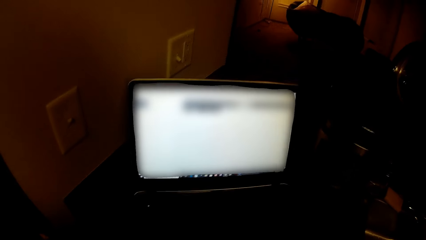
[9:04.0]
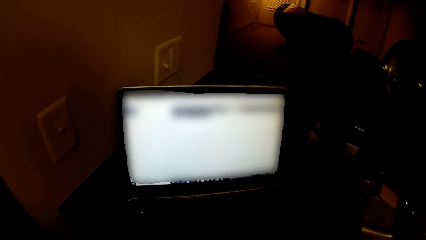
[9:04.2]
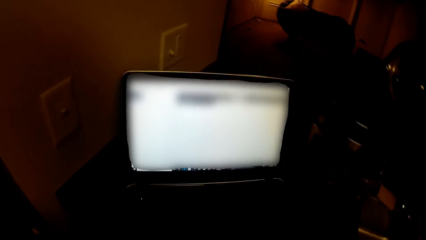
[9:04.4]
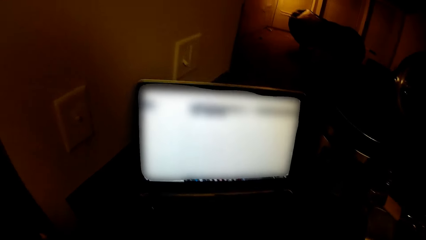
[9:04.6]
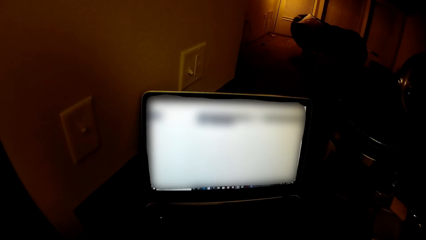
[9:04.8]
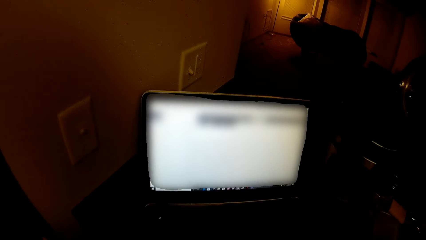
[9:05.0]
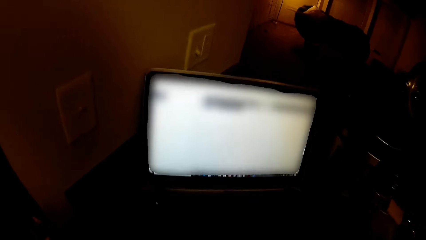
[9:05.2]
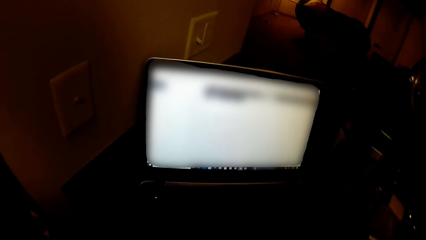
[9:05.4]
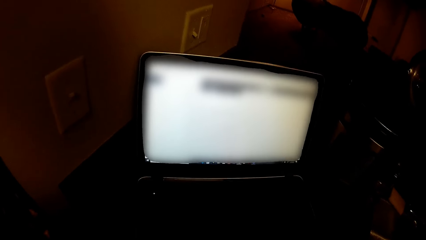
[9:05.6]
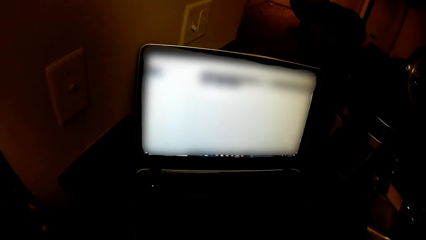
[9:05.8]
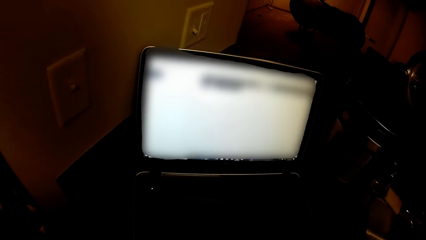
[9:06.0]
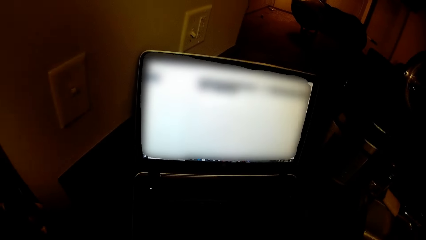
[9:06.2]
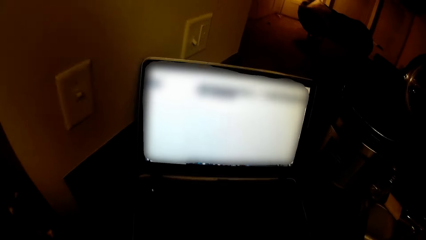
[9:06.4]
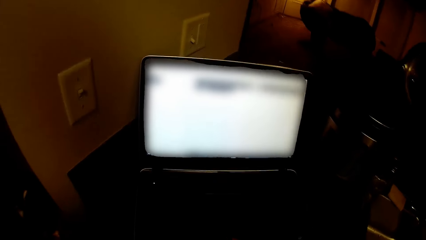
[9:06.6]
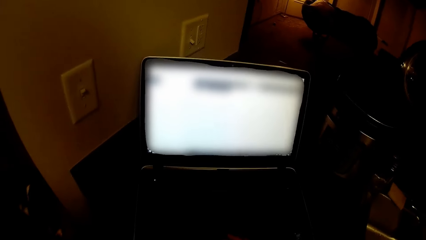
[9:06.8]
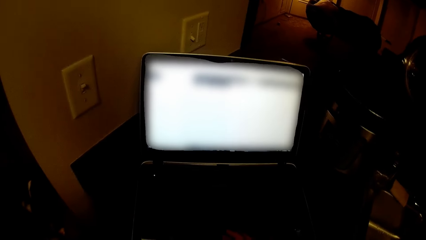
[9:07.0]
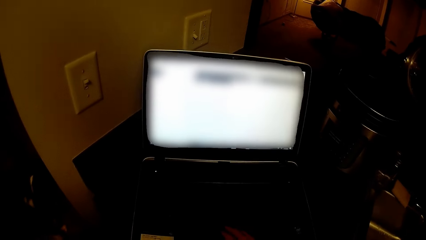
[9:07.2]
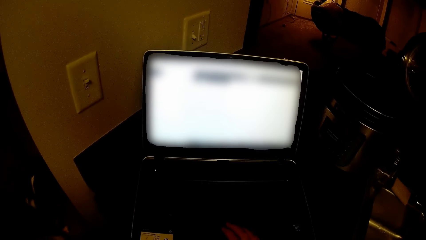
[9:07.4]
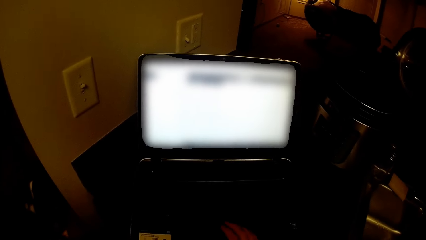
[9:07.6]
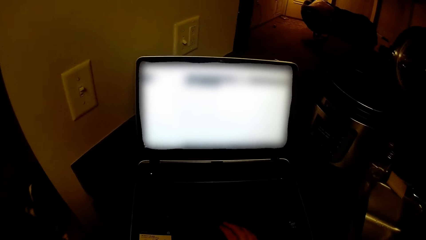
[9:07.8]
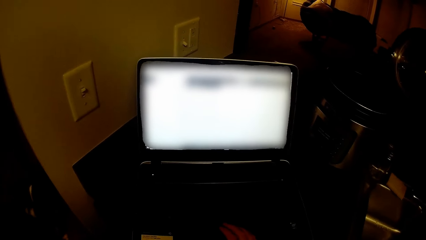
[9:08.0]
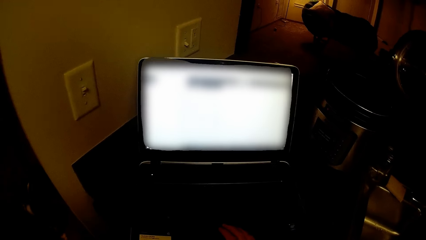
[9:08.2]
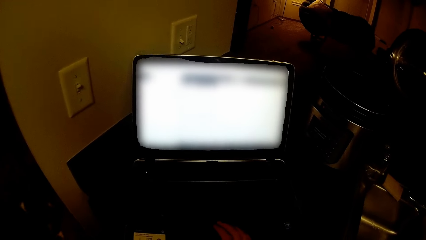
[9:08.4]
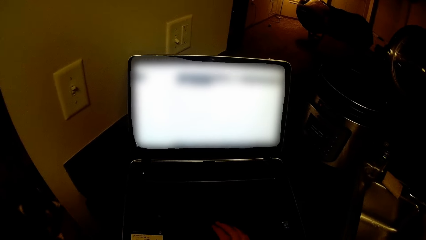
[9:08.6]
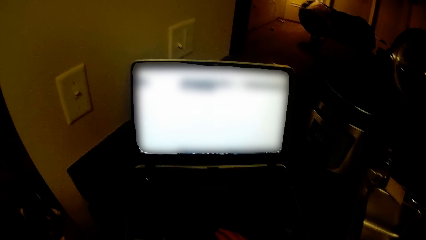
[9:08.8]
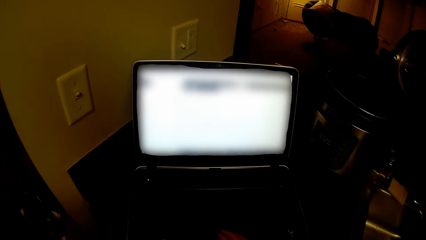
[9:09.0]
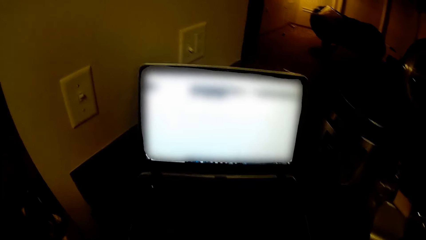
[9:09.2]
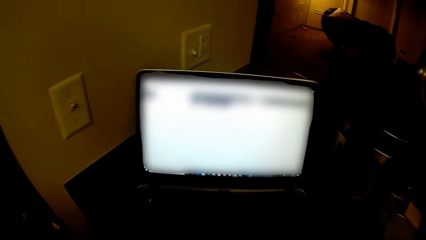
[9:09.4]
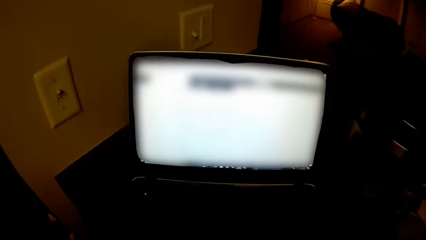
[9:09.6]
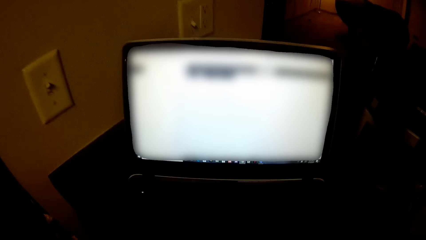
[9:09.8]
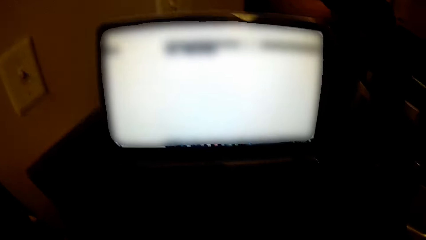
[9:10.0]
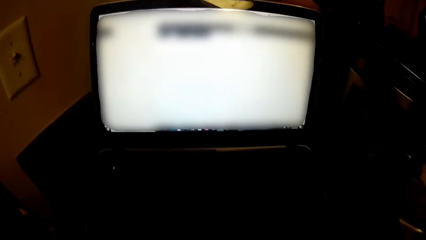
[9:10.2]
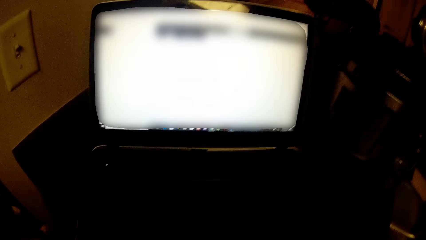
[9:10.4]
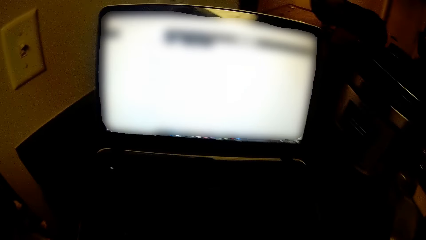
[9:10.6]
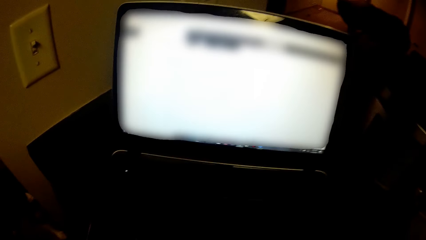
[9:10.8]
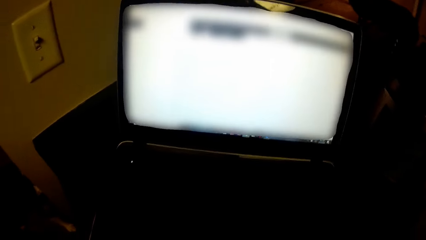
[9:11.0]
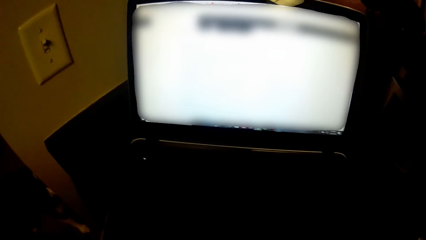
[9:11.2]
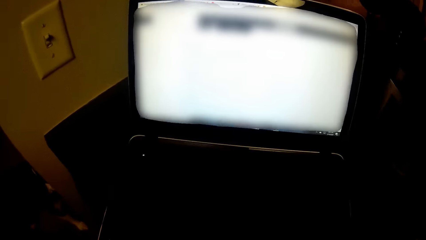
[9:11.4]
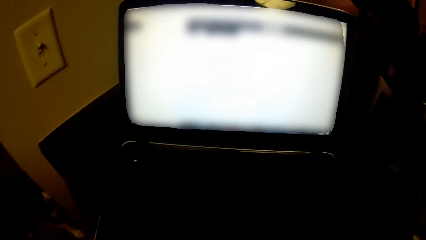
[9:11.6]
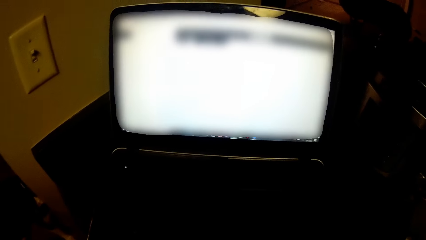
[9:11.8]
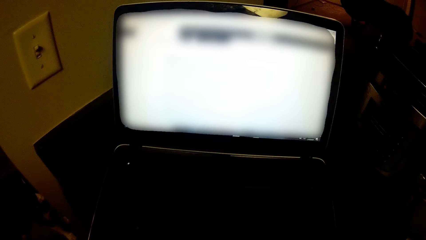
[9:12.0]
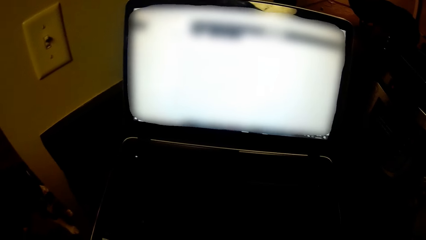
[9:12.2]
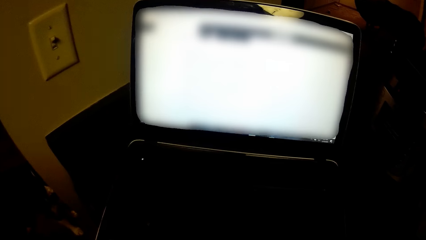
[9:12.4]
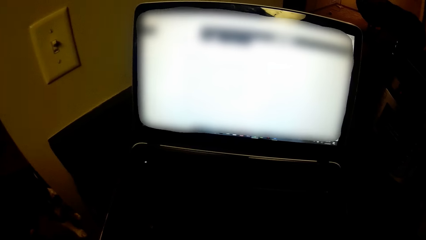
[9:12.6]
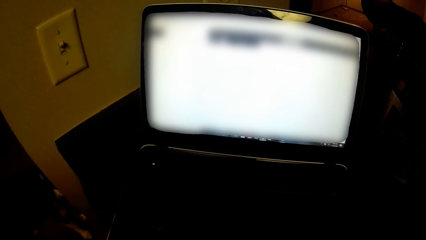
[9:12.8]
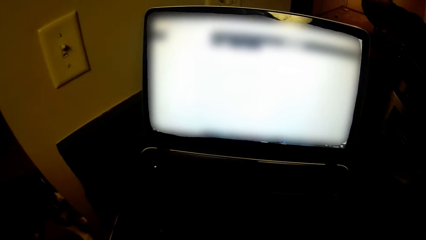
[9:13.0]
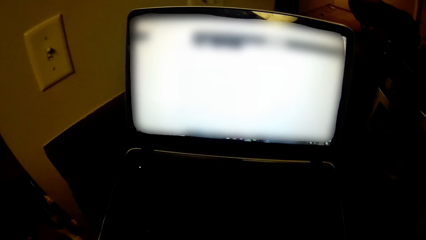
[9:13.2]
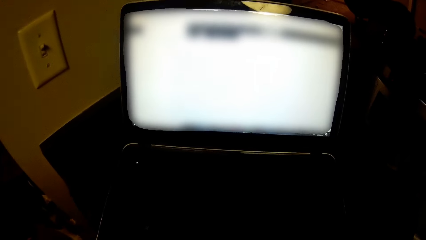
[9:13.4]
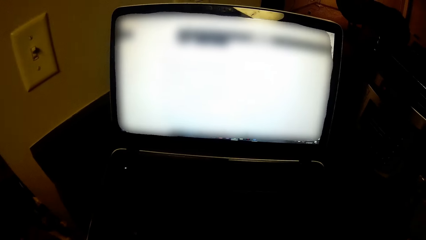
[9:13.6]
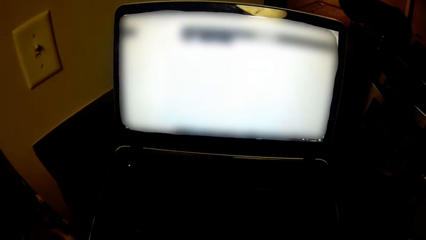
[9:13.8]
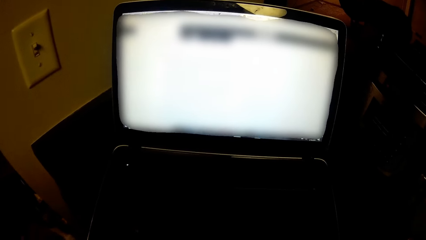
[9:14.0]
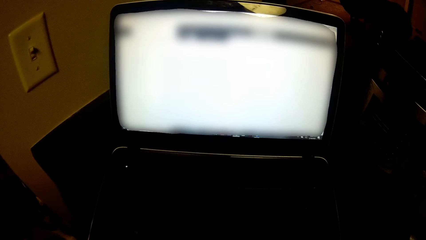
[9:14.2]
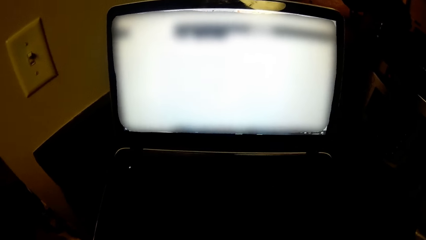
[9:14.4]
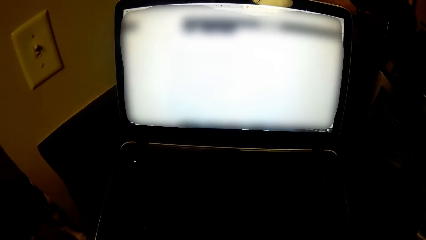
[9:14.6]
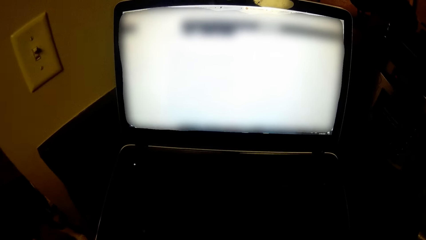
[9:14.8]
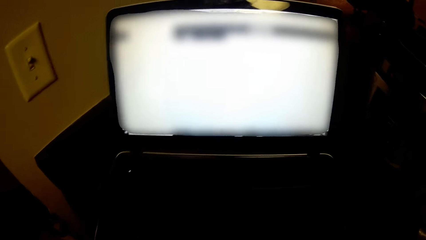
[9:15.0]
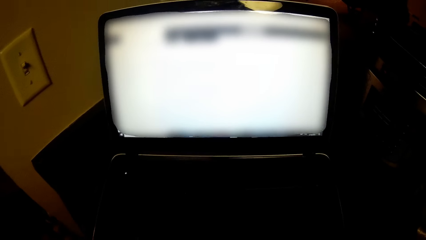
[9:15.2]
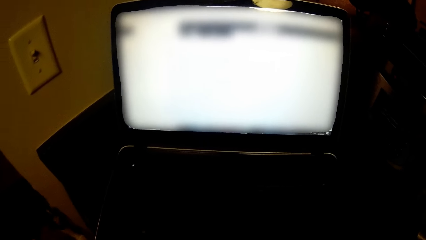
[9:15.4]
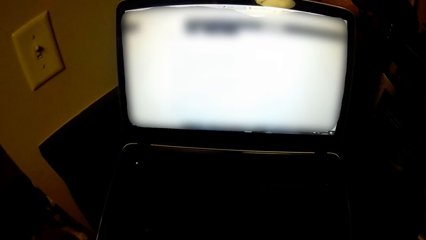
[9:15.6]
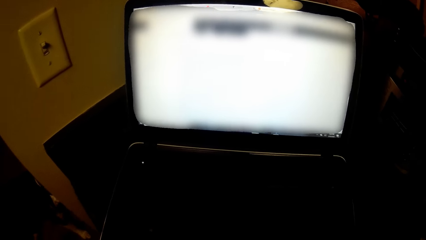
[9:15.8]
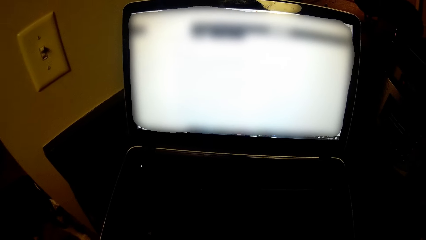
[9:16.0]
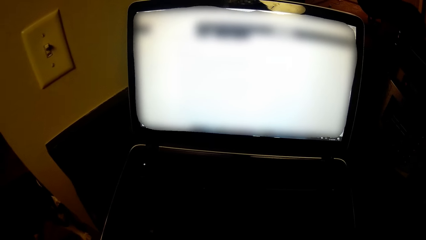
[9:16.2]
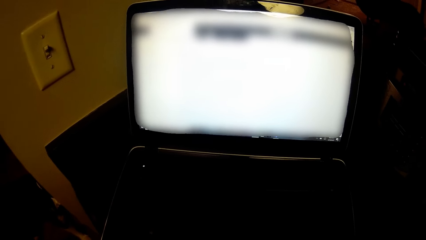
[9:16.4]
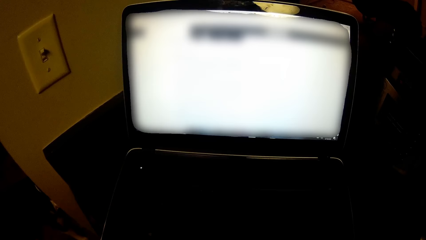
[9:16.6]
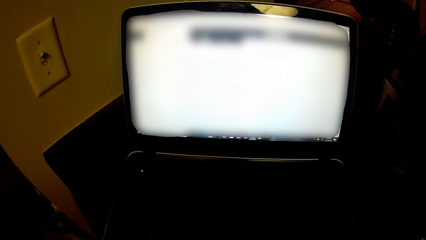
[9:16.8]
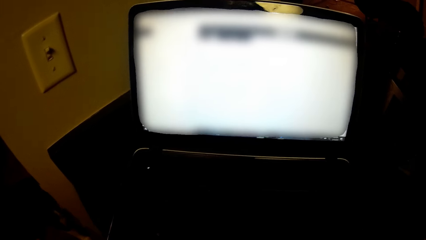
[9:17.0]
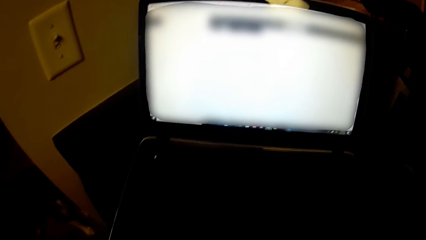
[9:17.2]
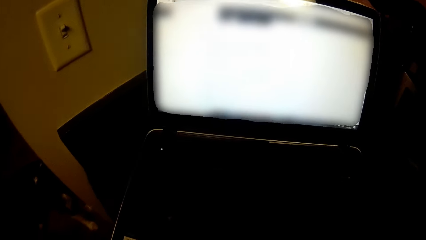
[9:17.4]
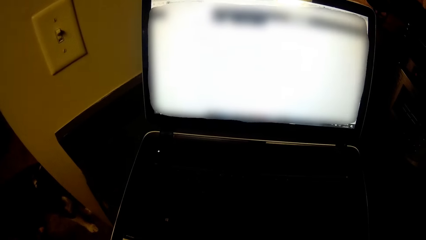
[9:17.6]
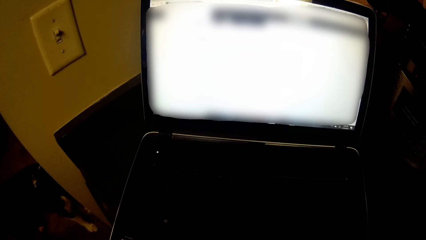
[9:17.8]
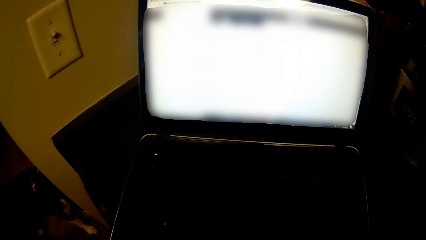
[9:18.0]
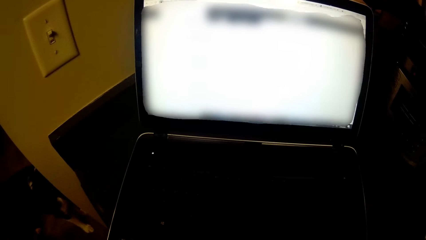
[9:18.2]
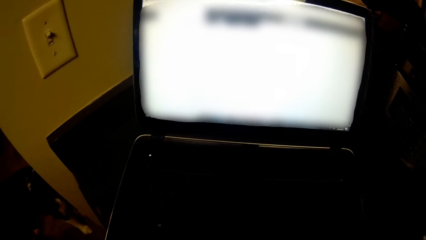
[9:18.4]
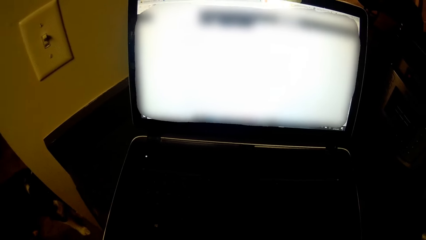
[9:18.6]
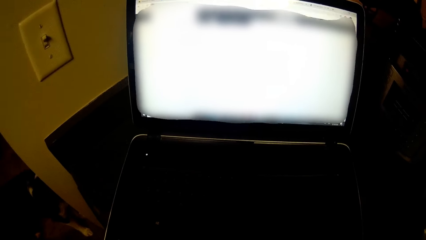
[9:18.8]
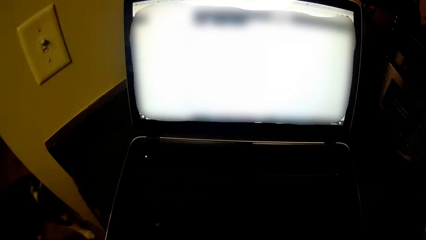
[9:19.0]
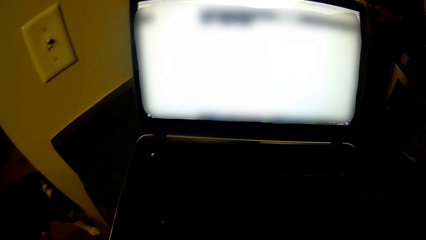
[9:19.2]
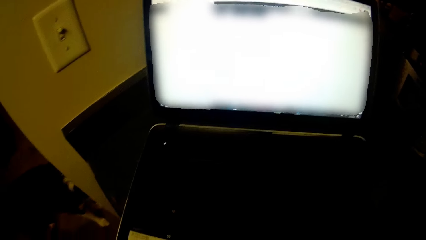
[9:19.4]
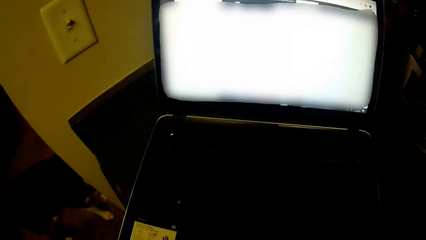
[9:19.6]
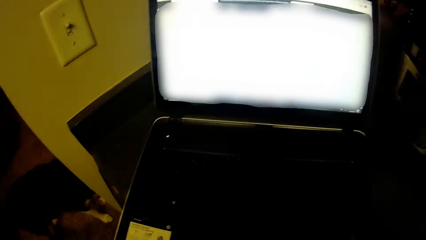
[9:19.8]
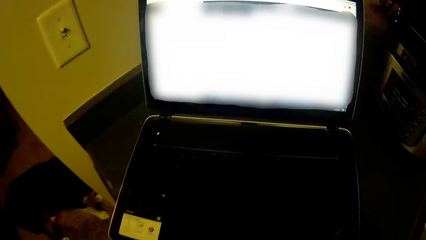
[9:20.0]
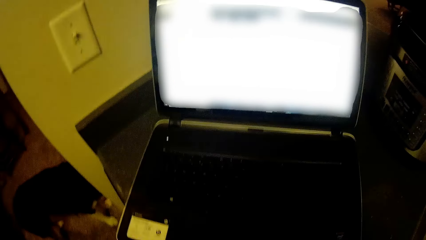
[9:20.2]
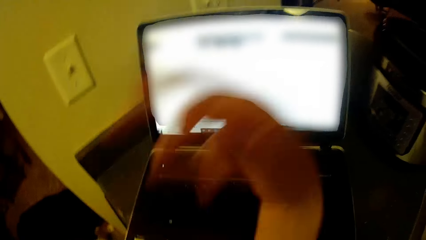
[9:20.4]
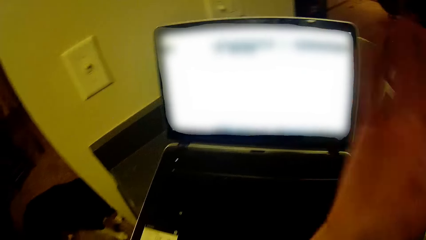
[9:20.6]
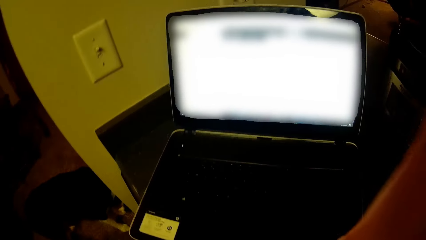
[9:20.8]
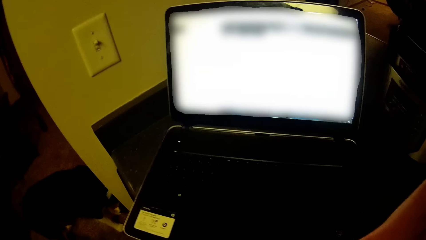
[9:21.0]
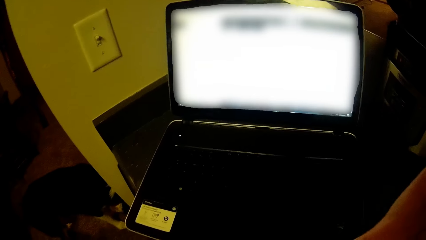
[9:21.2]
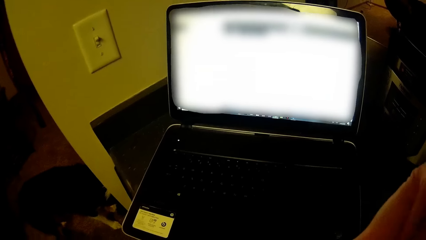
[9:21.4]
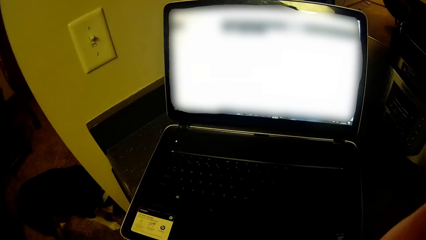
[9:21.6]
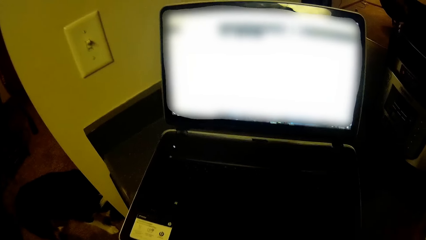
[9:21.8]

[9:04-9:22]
The camera wearer operates on the laptop with his right hand. He swings the hand. He touches his shoulder. A dog stands on a passage floor.
